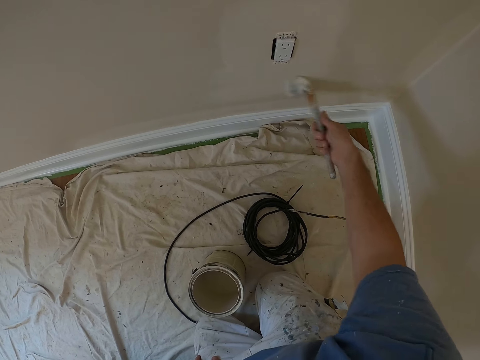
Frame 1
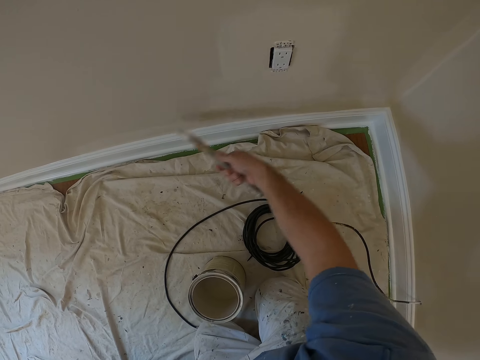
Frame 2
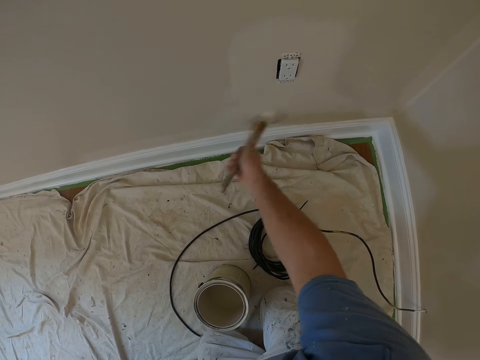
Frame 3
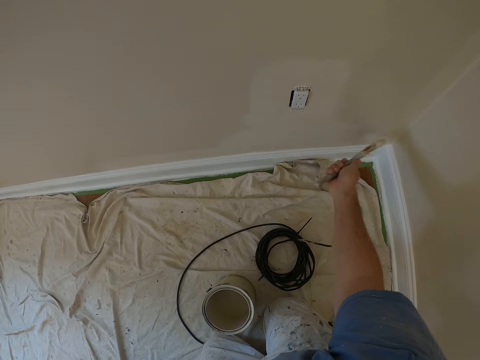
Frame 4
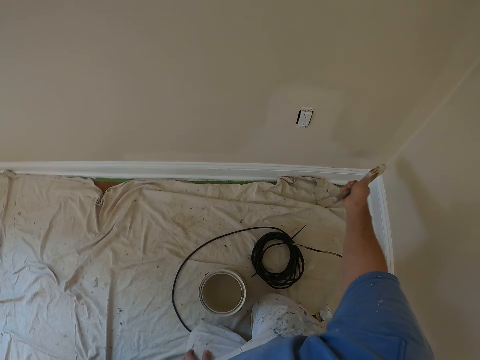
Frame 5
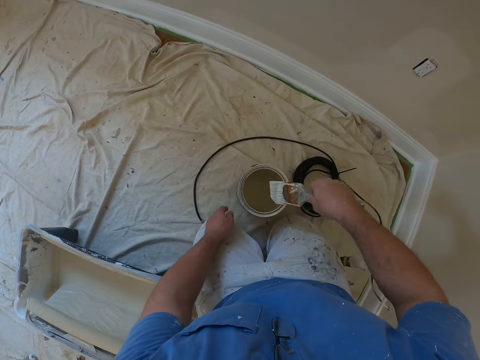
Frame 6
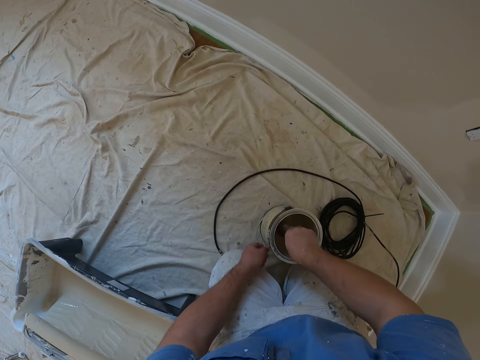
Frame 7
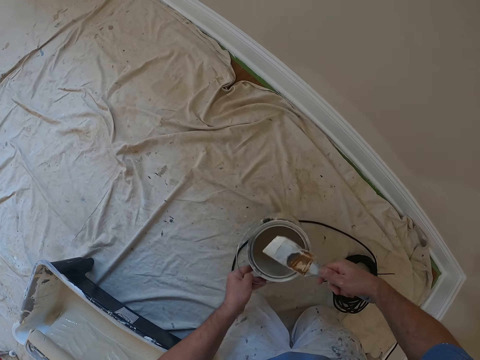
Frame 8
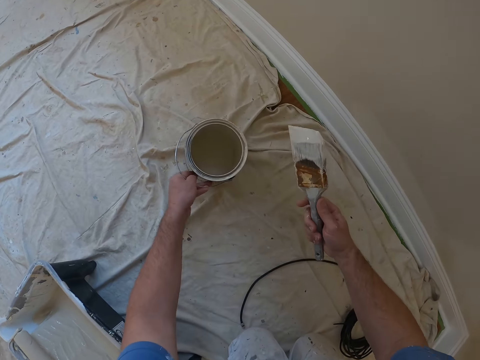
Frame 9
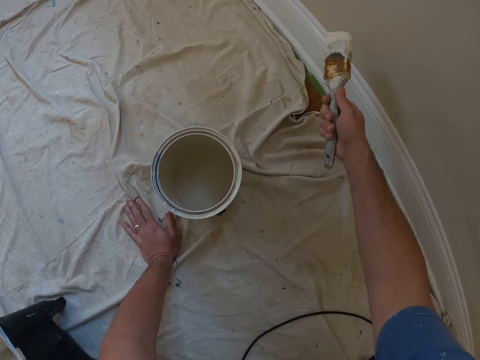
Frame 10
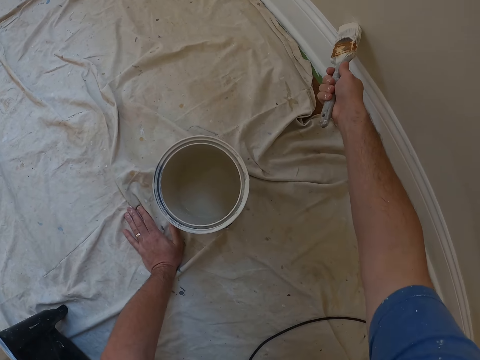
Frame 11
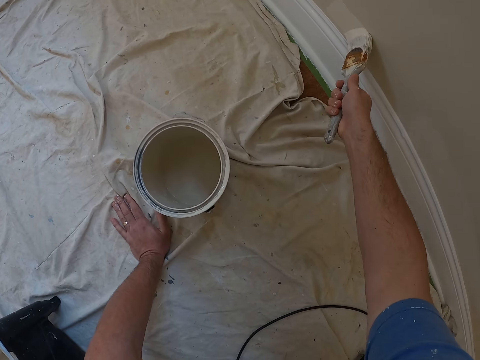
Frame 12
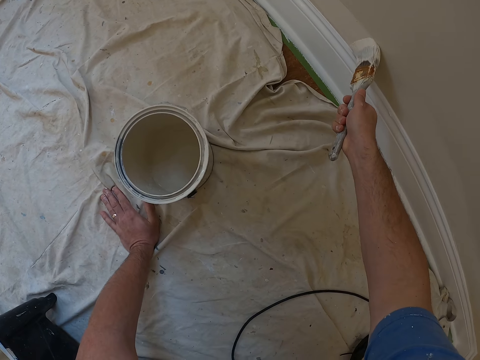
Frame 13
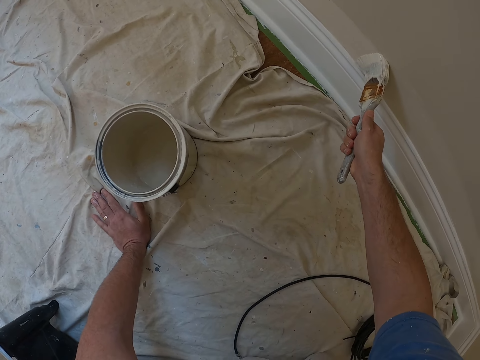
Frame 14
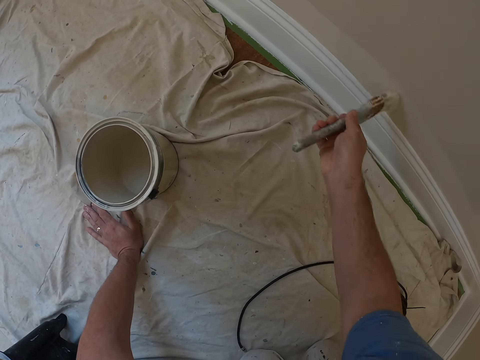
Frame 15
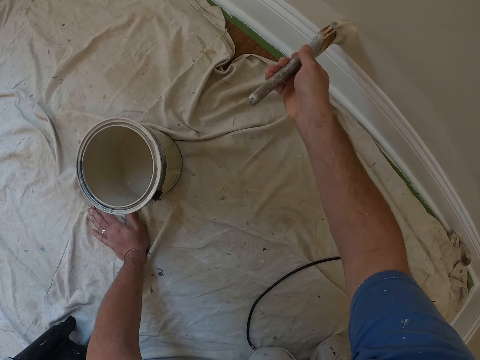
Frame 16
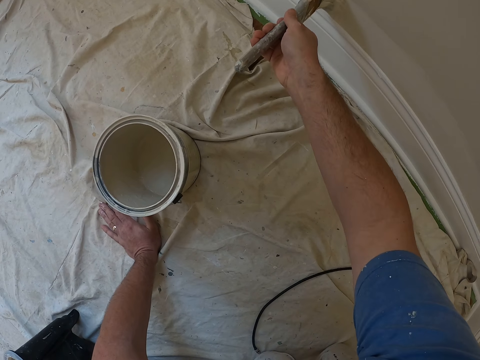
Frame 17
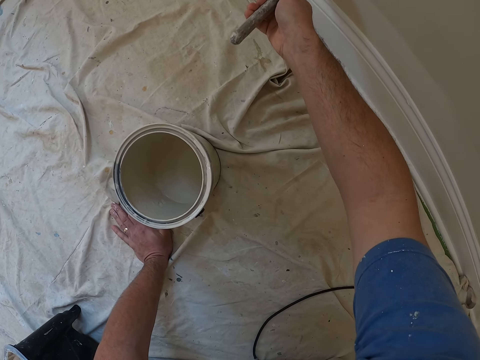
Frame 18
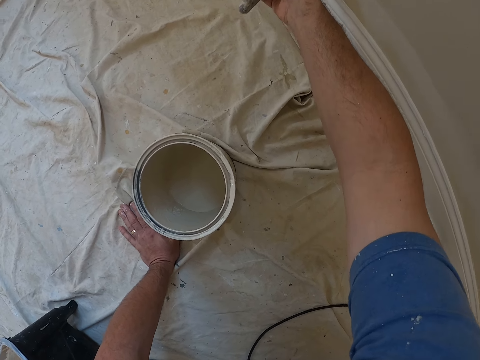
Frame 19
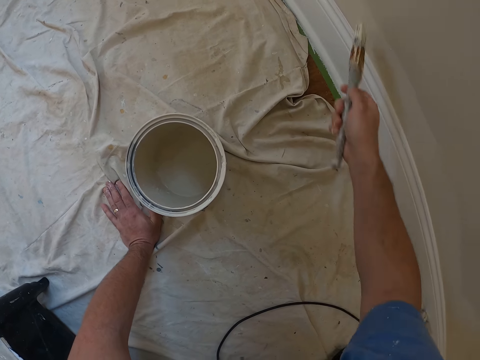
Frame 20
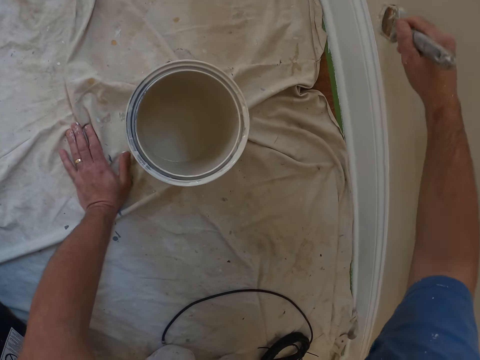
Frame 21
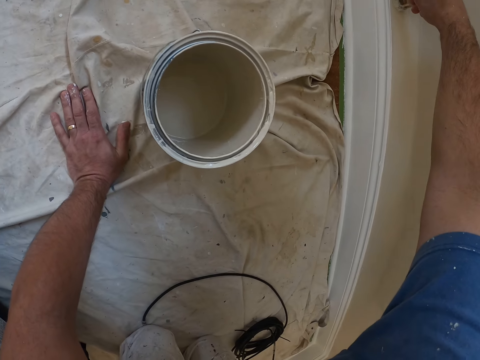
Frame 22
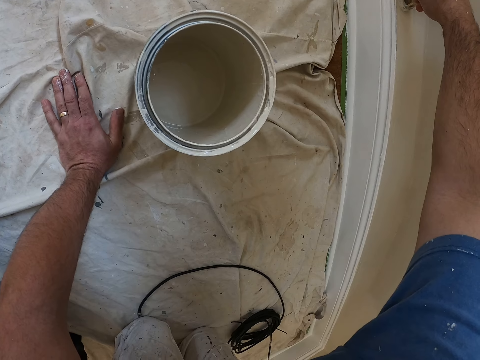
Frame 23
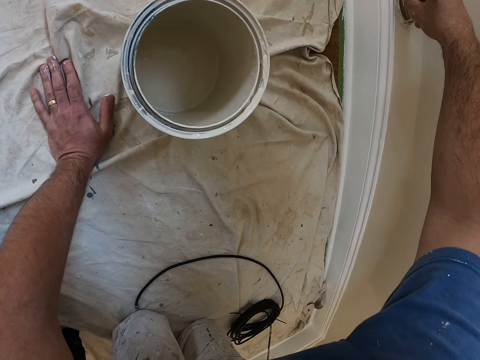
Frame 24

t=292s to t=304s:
The camera wearer dips the paint brush into the paint container. They paint the wall with the paint brush.

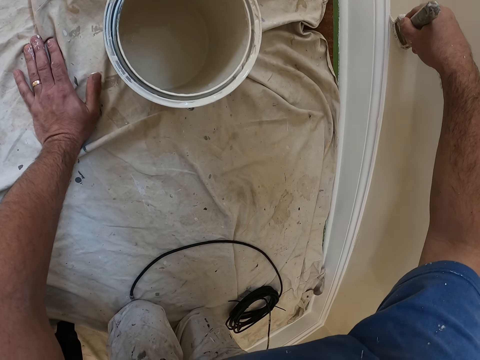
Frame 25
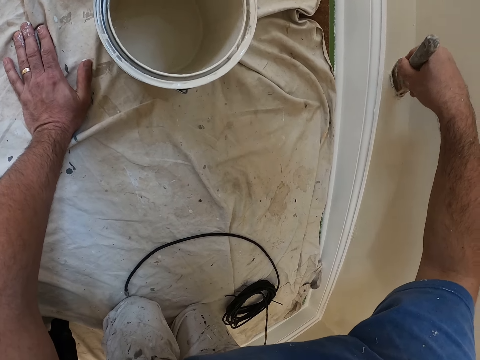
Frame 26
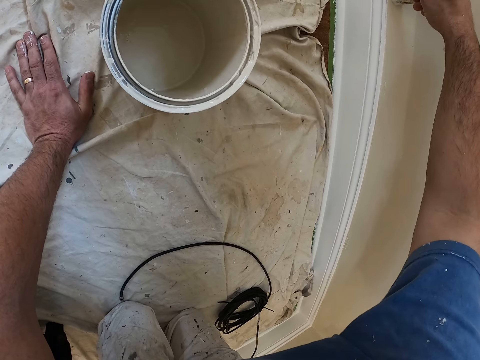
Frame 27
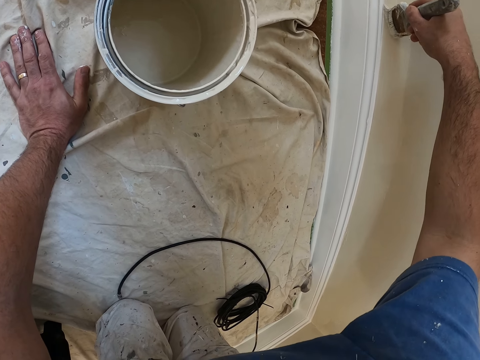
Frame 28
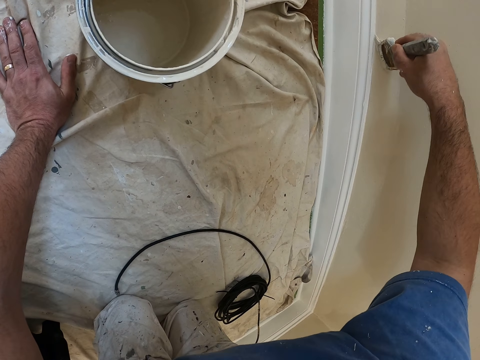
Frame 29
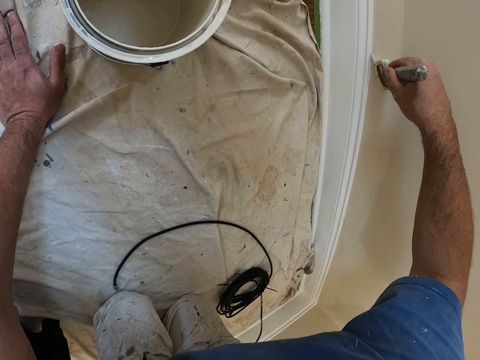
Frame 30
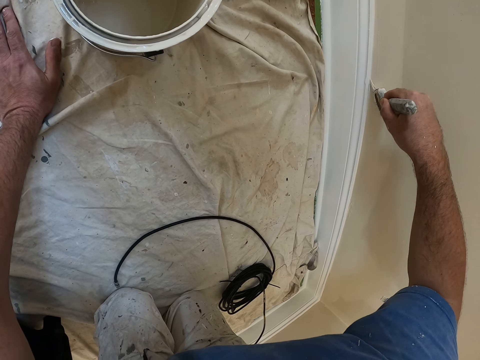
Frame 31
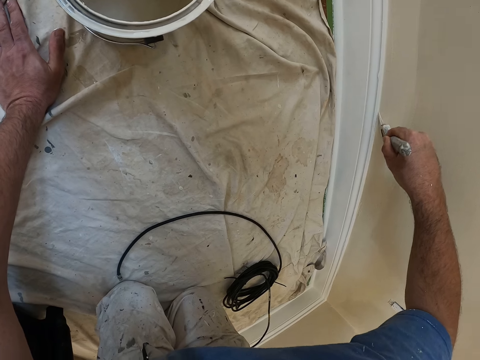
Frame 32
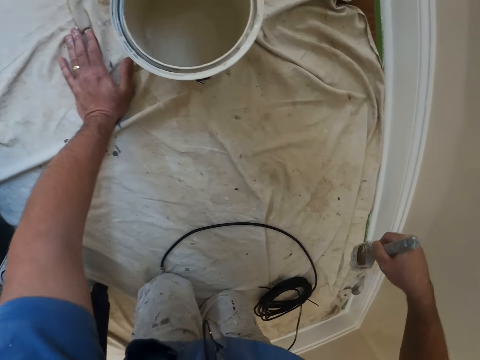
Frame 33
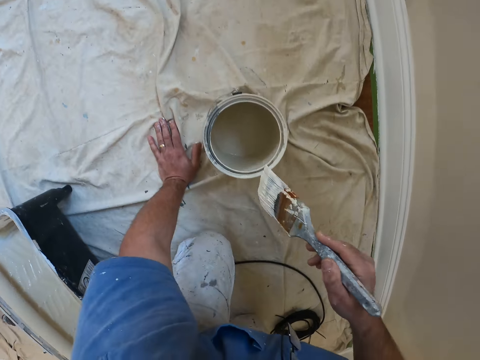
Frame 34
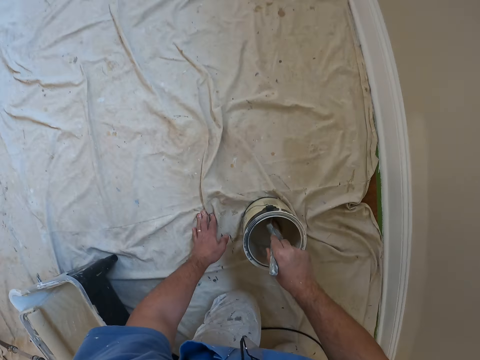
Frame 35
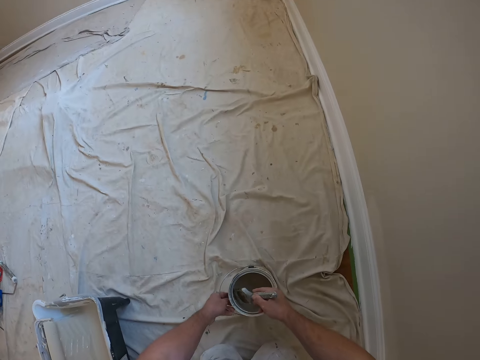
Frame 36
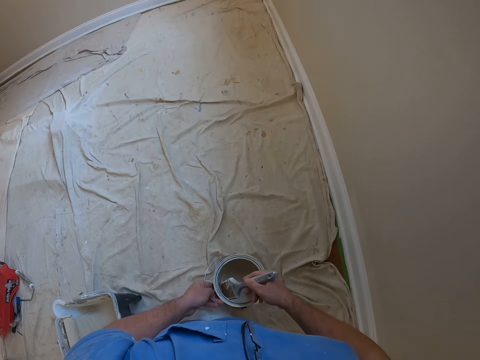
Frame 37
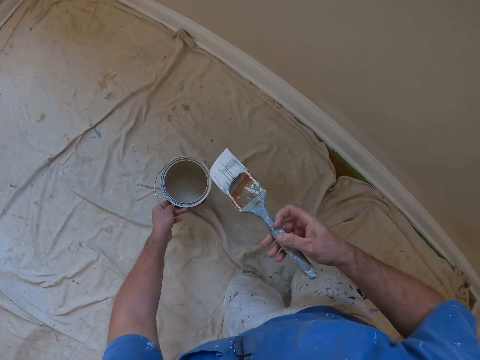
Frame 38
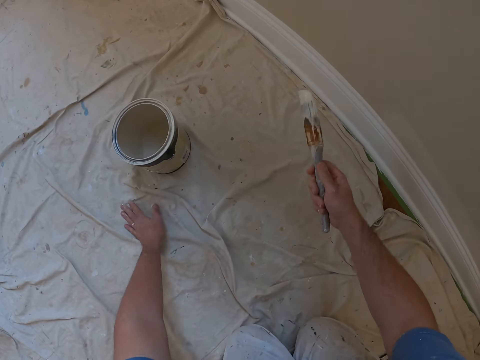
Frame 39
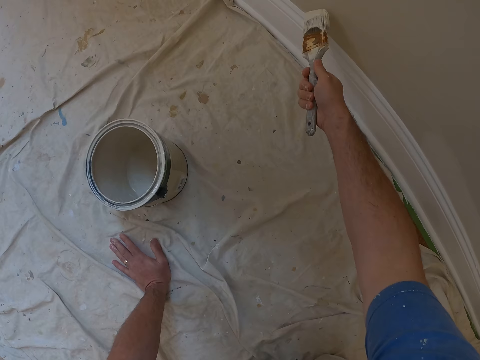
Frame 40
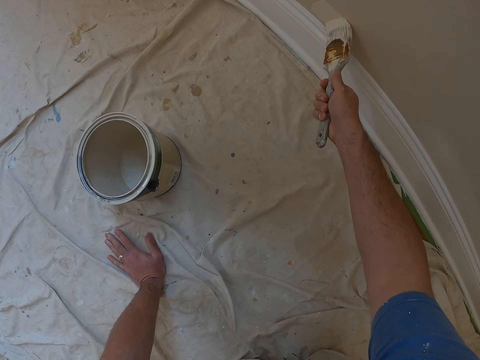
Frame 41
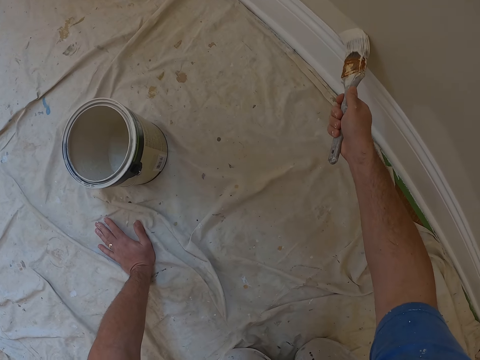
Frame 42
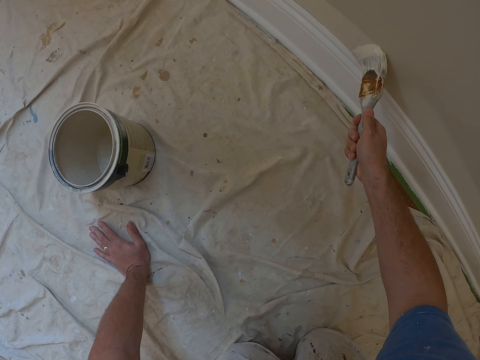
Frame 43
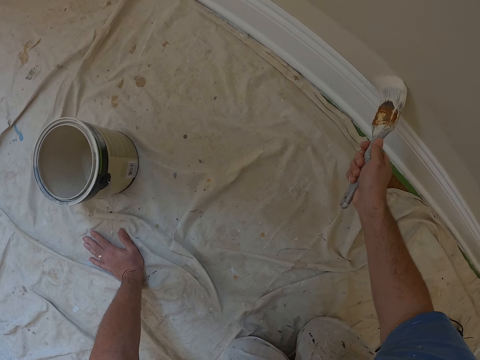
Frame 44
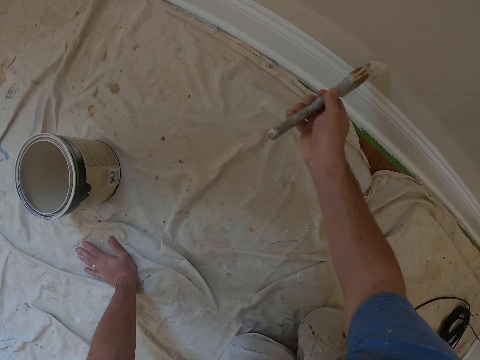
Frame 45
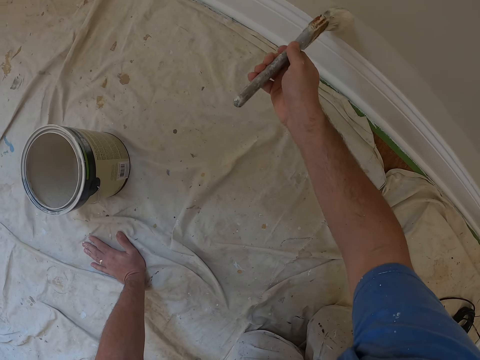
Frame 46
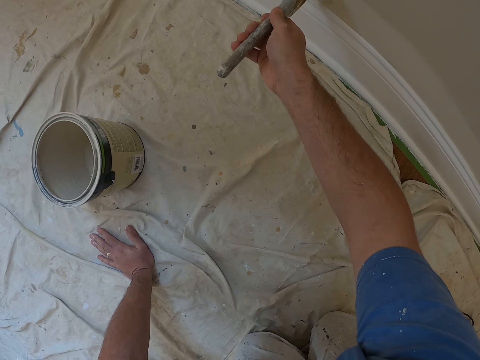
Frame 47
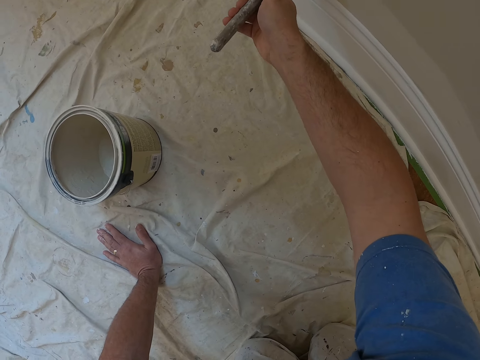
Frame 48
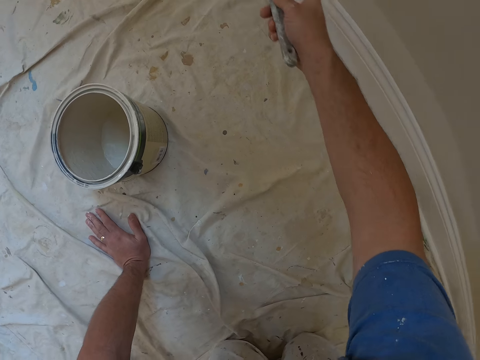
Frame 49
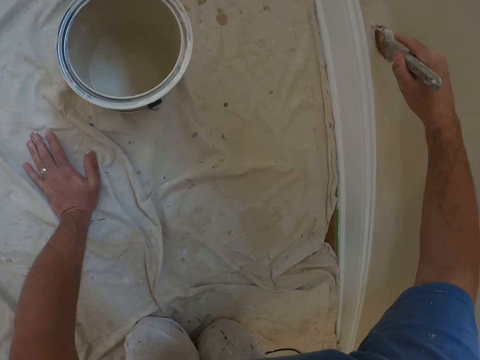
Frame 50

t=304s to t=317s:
The camera wearer dips the paint brush into the paint container. They paint the wall with the paint brush.

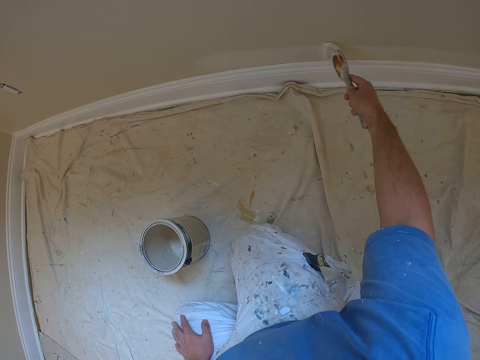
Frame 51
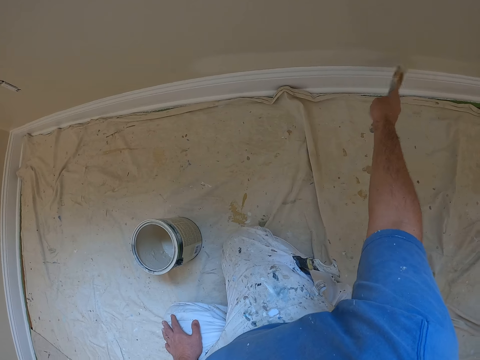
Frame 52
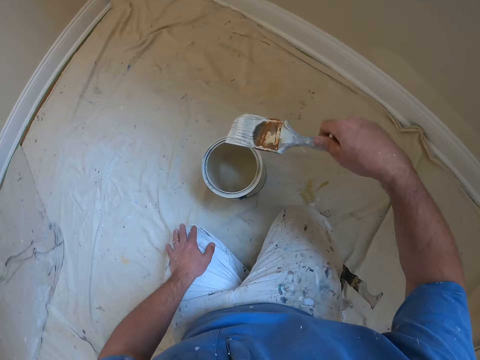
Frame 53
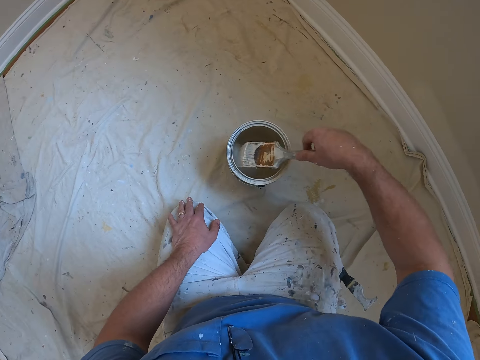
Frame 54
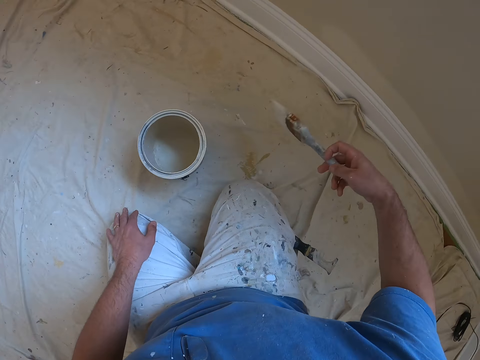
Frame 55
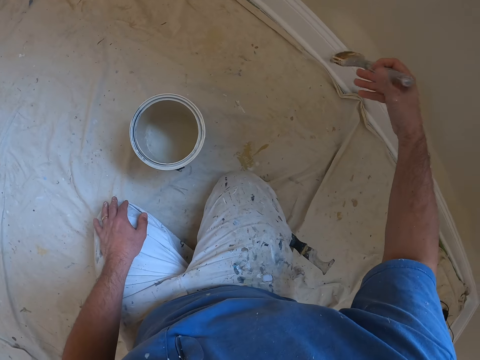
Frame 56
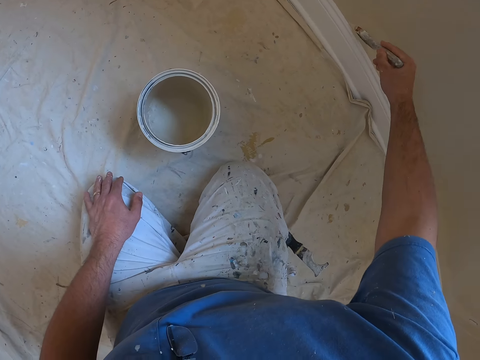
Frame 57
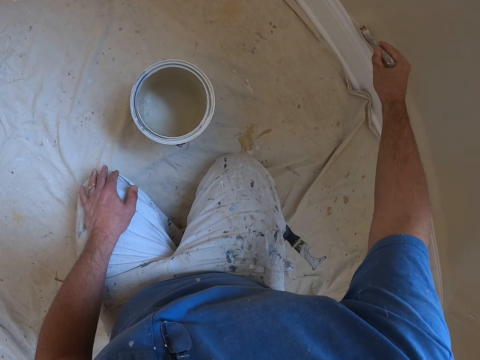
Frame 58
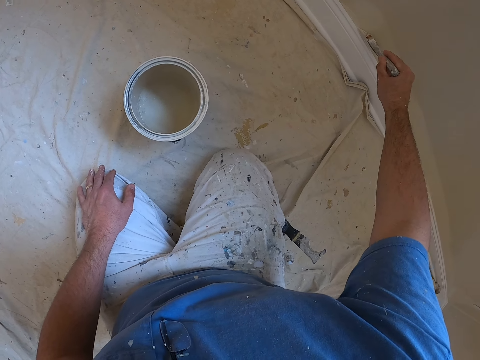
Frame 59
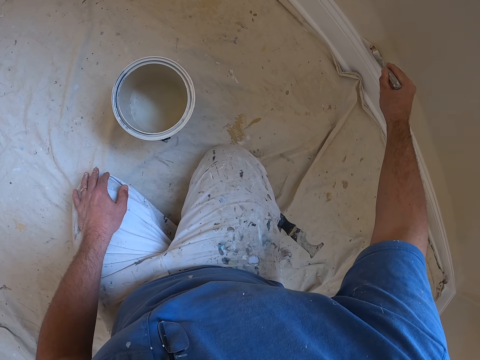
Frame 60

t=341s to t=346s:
The camera wearer dips the paint brush into the paint container. They paint the wall with the paint brush.
